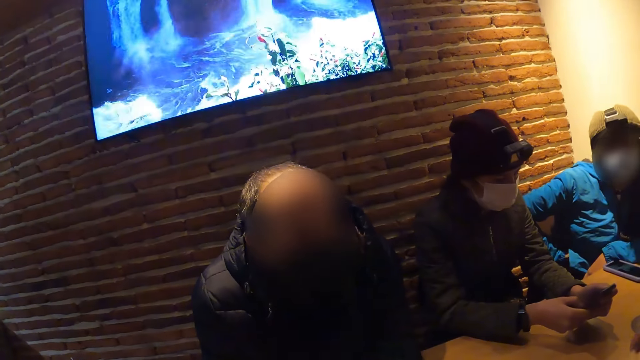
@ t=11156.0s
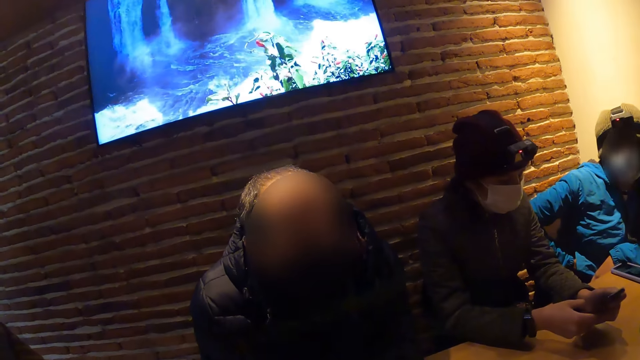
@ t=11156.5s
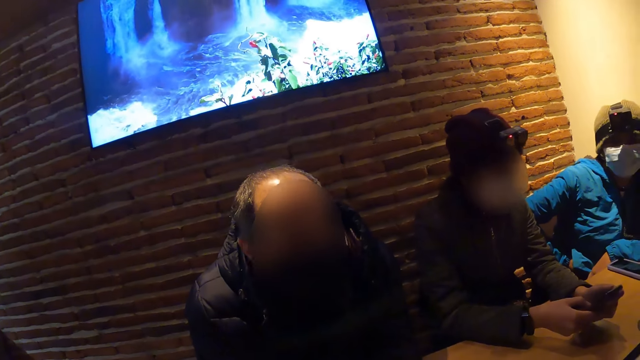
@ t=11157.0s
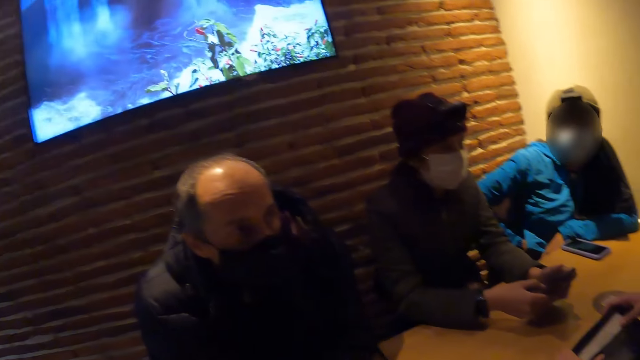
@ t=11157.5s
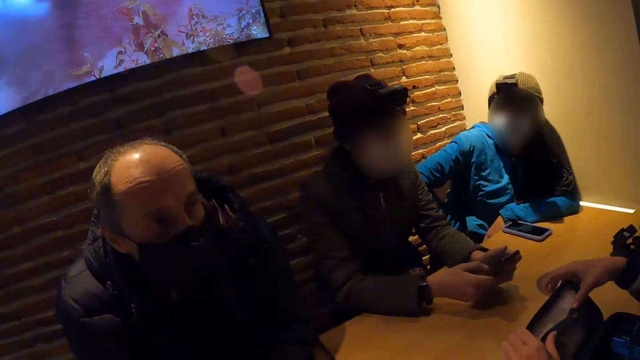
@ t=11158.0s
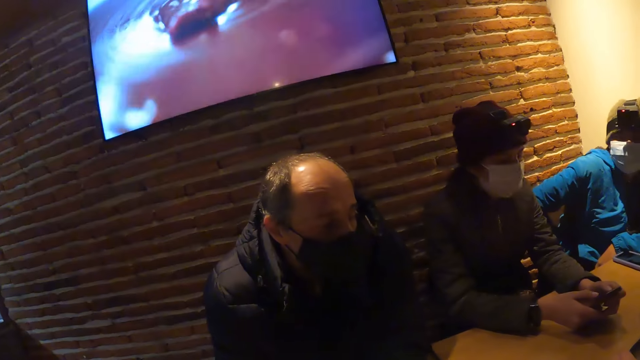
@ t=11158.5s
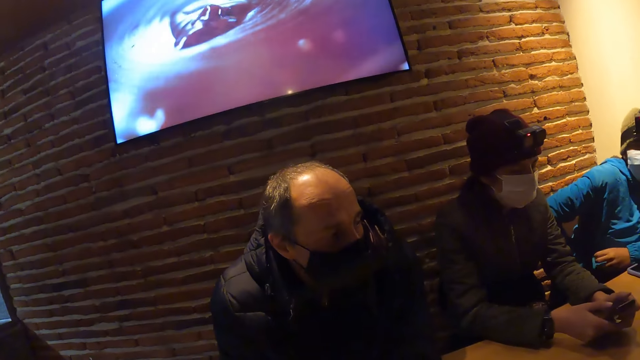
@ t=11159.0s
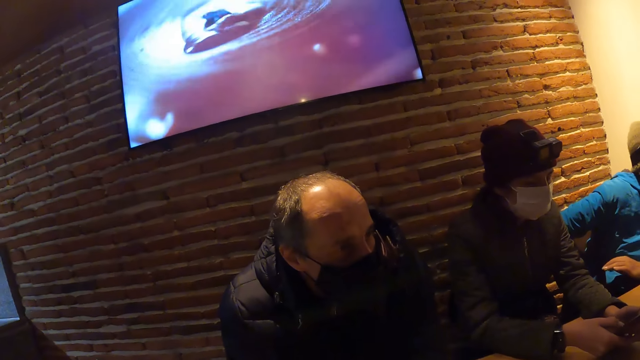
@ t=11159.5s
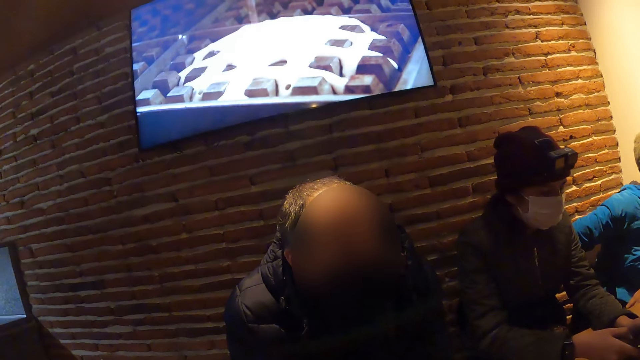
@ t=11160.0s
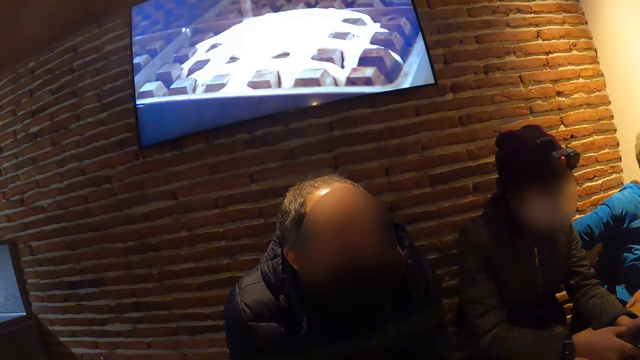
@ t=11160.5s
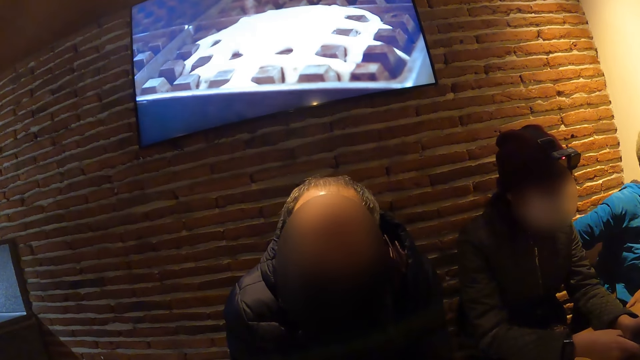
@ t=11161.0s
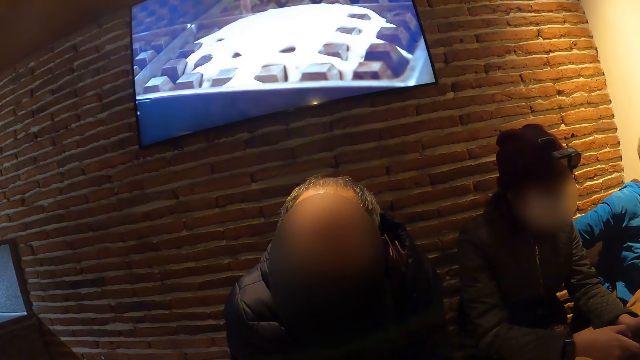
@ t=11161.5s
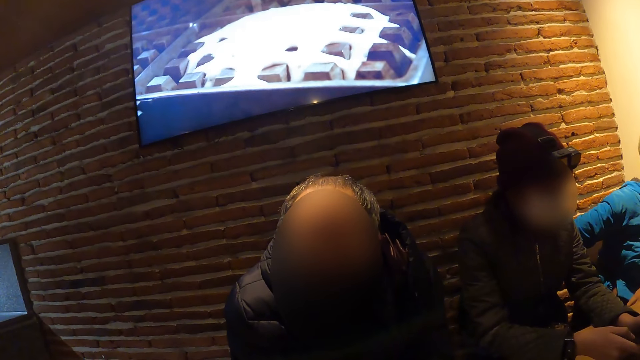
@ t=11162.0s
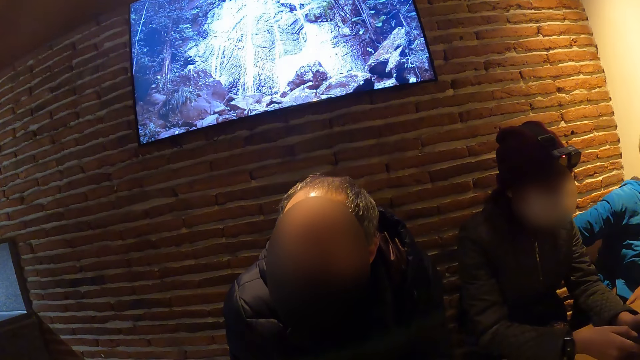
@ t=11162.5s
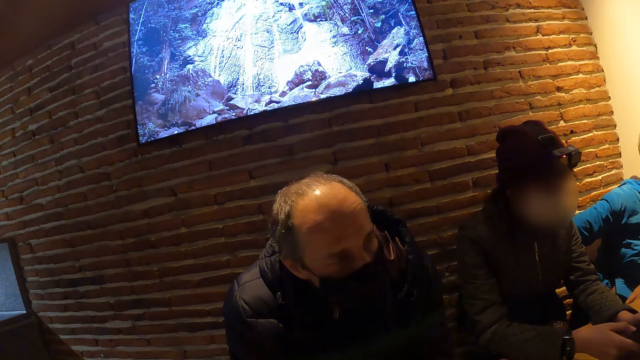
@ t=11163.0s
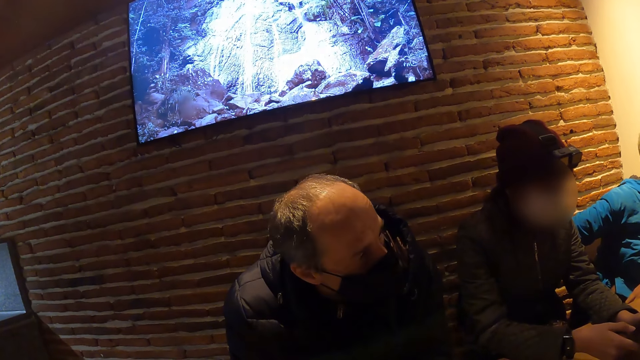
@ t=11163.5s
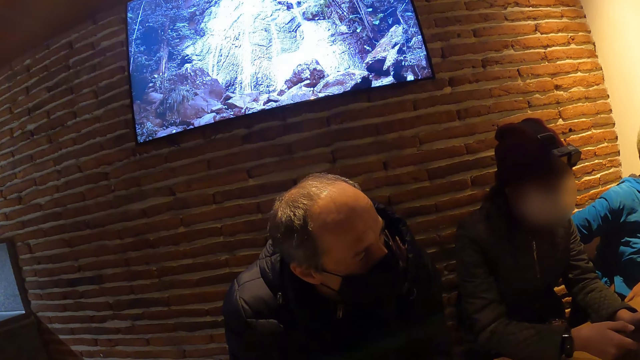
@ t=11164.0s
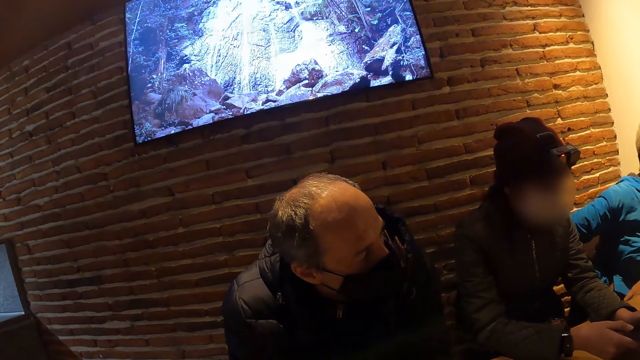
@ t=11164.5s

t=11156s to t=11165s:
The camera wearer looks around the room. A man looks around.

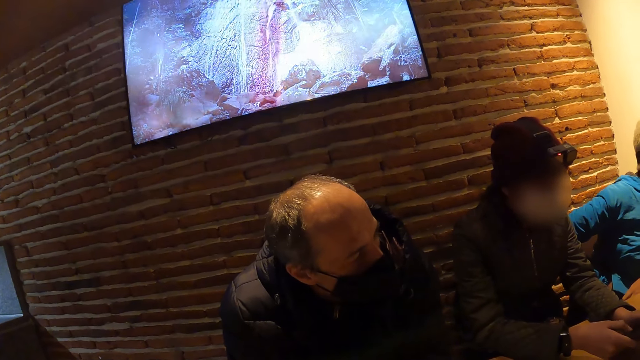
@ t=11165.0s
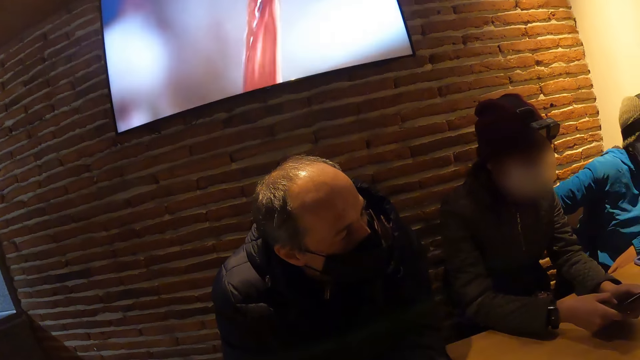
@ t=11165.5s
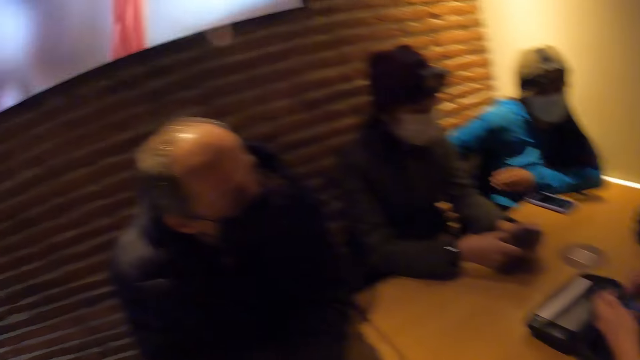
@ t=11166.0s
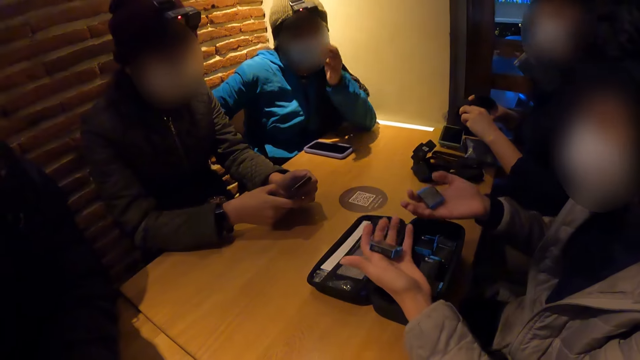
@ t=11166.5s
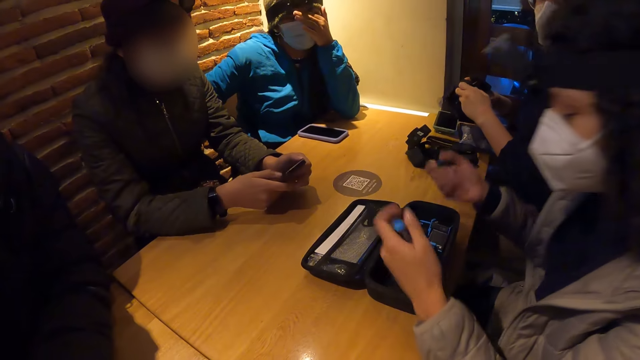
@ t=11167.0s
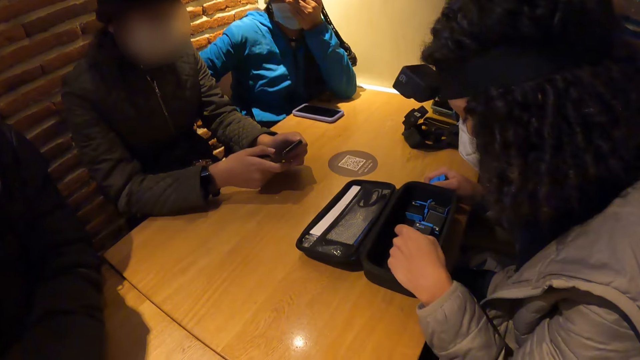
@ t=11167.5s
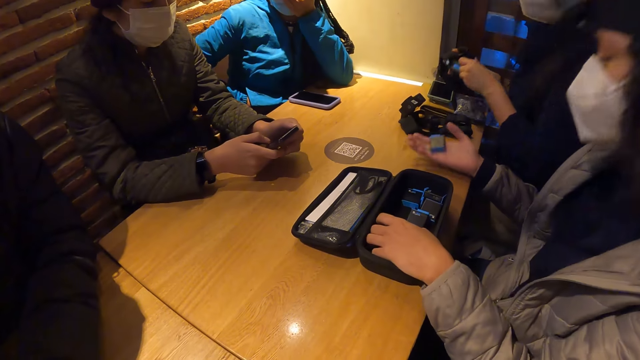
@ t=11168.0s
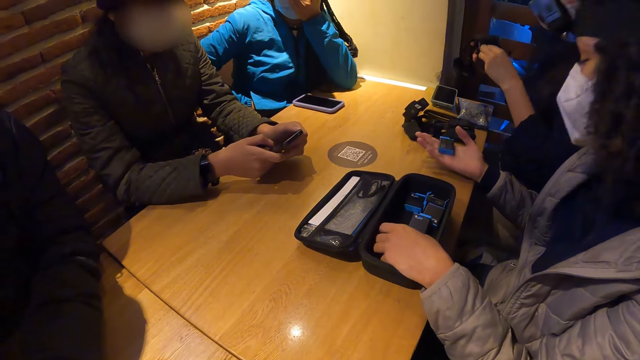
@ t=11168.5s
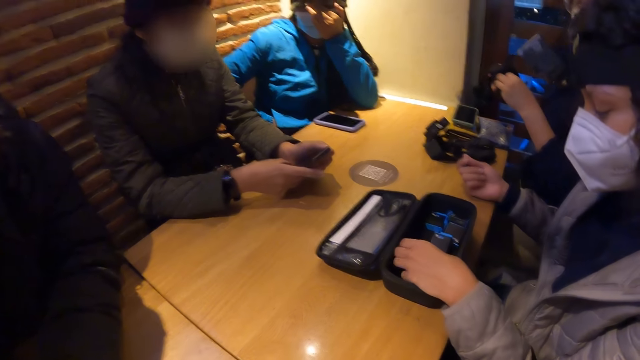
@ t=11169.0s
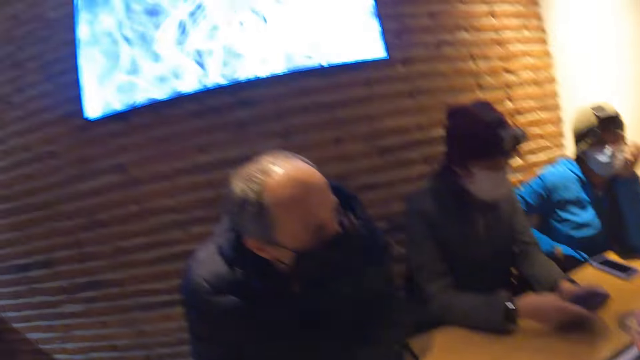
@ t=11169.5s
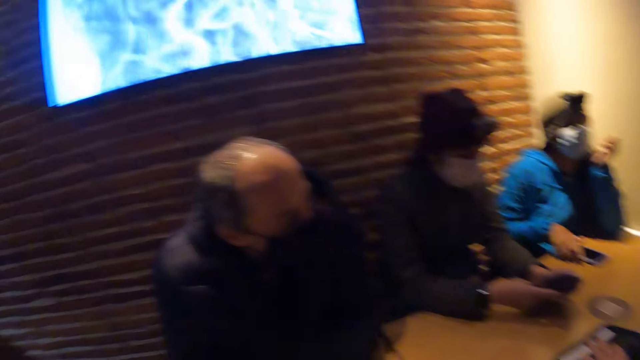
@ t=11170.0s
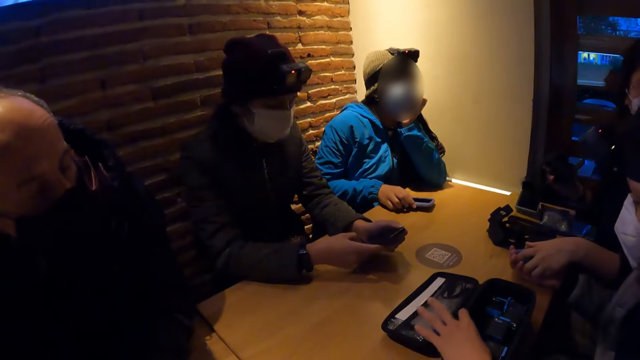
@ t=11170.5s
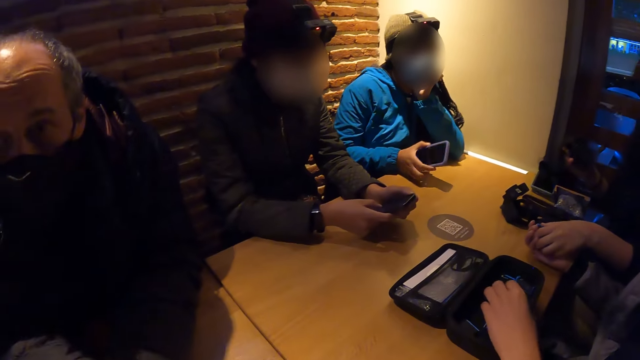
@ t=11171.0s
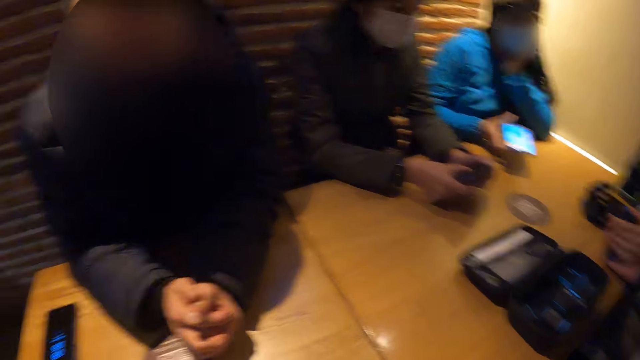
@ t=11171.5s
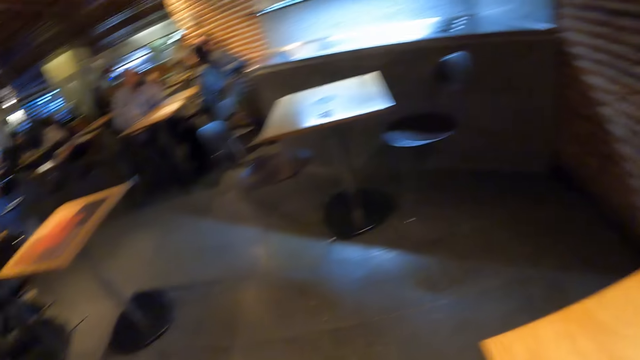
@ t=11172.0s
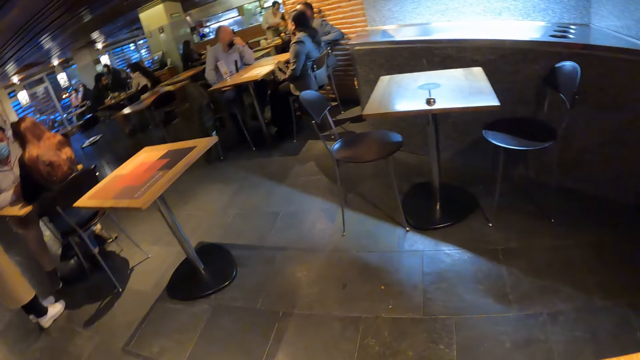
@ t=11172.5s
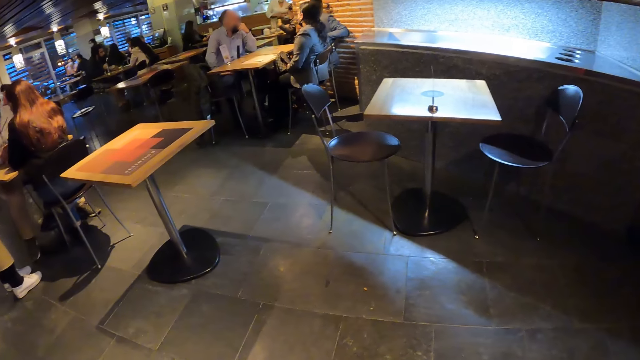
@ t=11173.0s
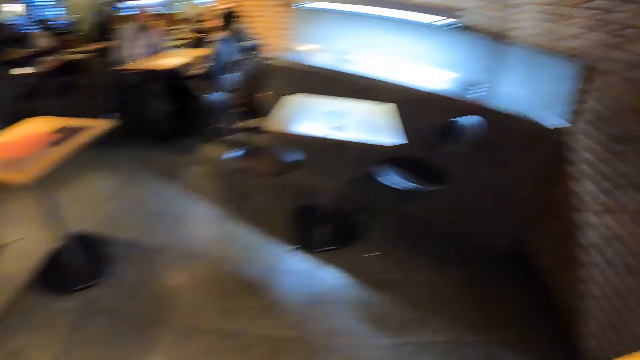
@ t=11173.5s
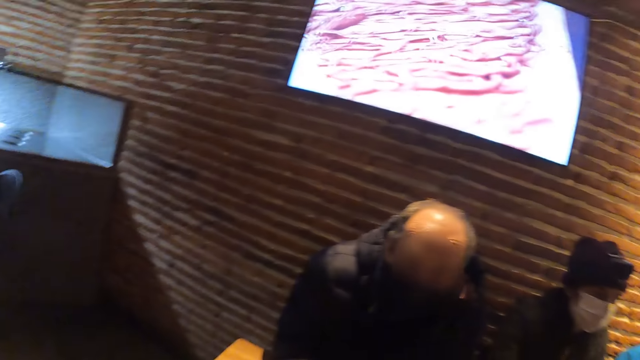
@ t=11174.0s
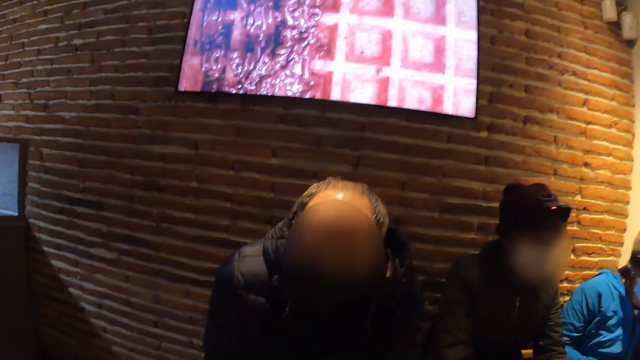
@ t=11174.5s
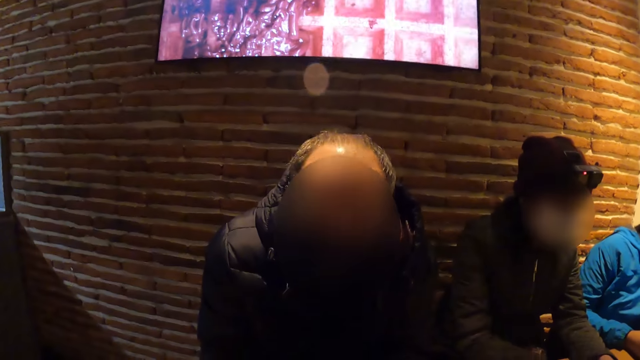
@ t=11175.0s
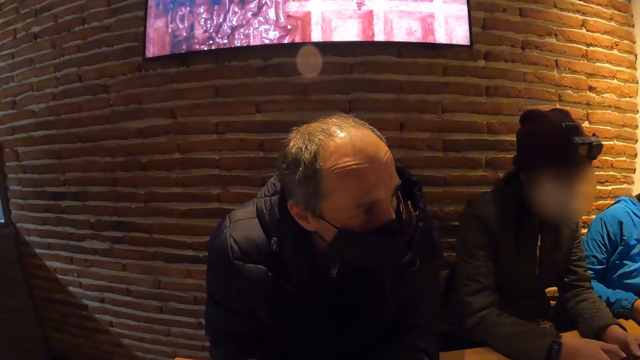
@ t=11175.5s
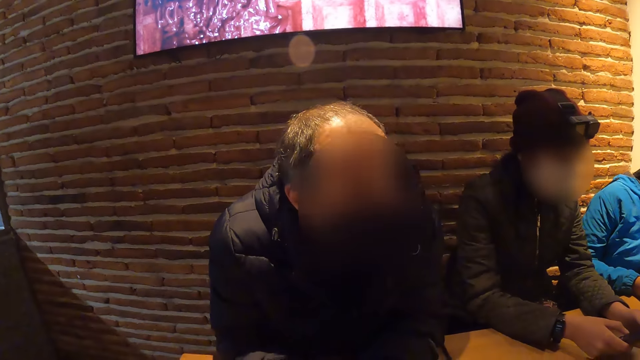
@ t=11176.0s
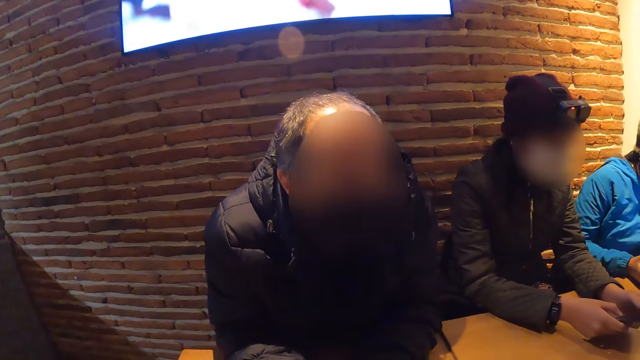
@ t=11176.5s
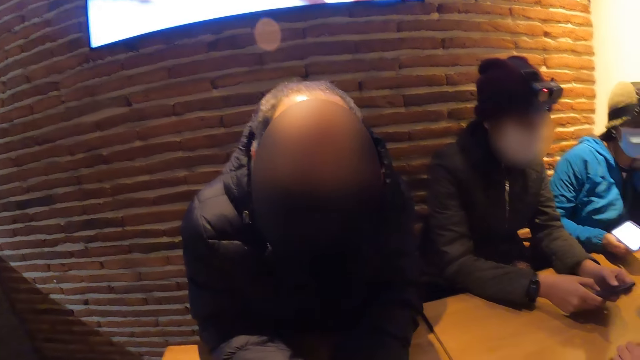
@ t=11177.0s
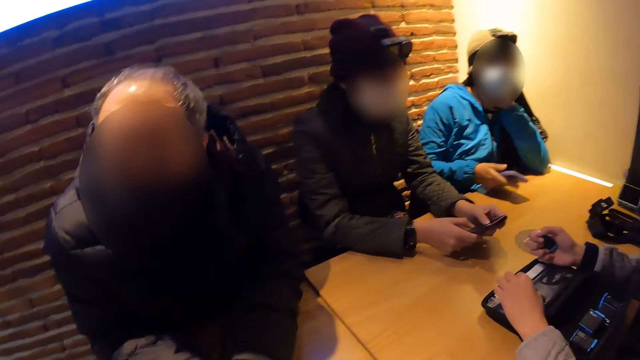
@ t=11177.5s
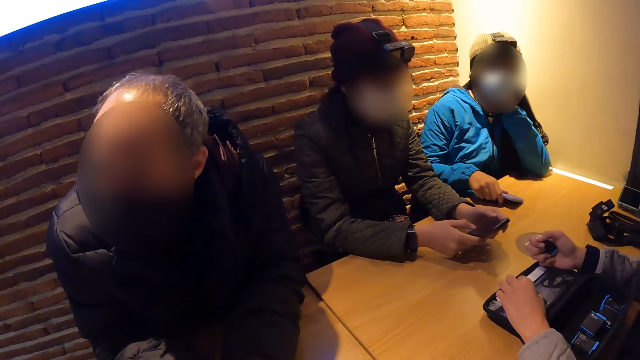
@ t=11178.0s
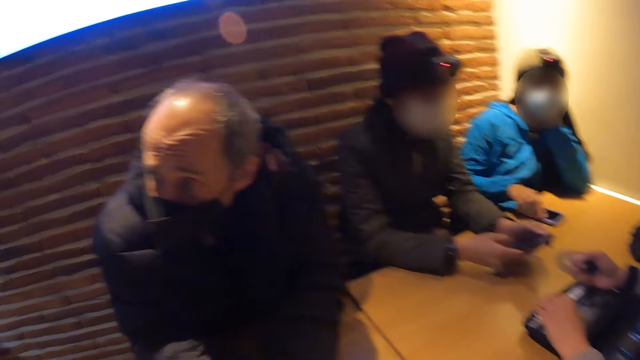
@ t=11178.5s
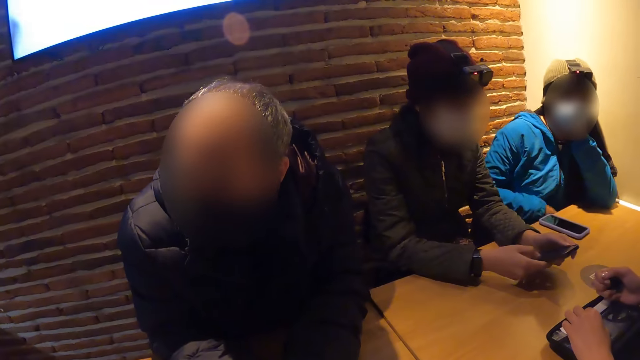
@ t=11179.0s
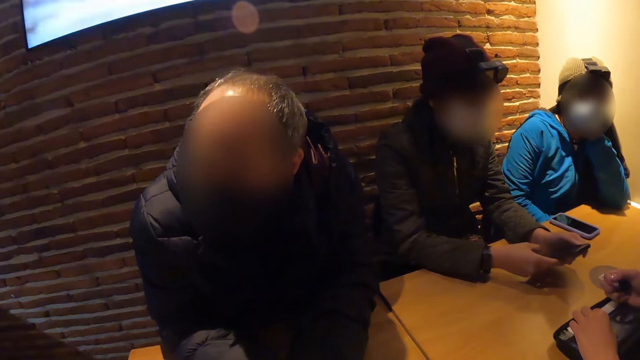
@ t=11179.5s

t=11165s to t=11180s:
A woman holds batteries in both hands. Another woman touches her face with her left hand. The camera wearer looks around the room. A man holds something. The camera wearer looks around the room. The other woman picks up a phone on the table with her right hand. Another man looks around the room. The other woman drops the phone on the table with her right hand.
